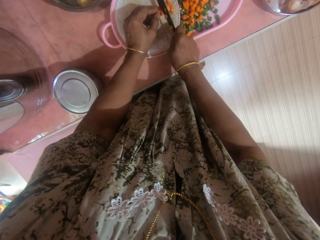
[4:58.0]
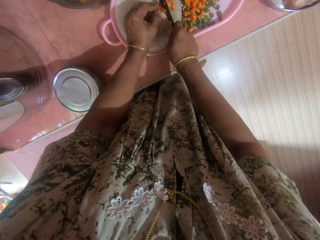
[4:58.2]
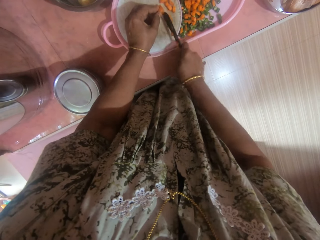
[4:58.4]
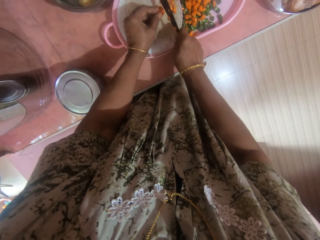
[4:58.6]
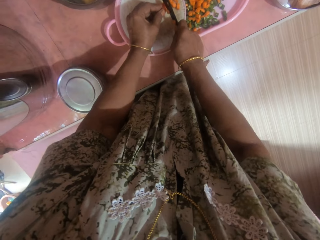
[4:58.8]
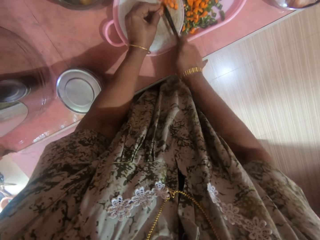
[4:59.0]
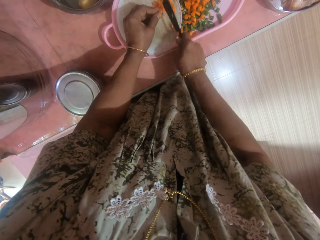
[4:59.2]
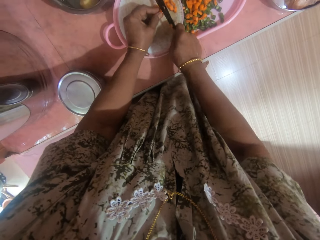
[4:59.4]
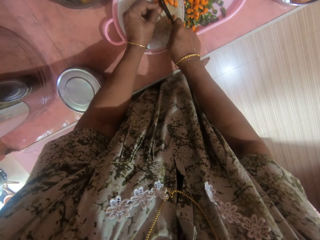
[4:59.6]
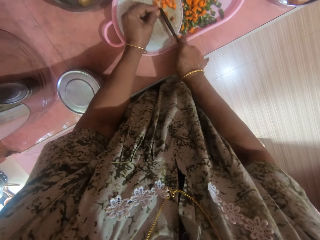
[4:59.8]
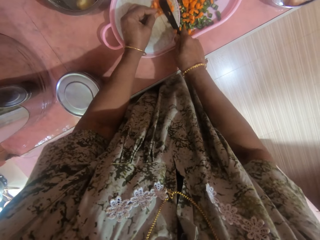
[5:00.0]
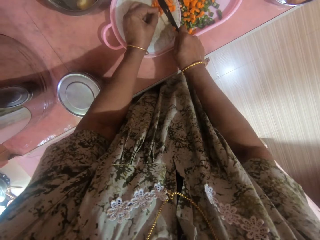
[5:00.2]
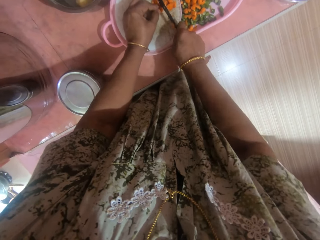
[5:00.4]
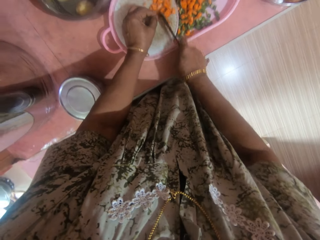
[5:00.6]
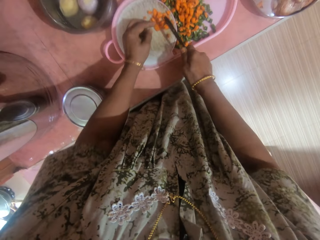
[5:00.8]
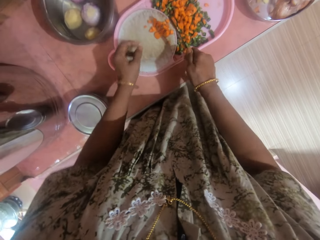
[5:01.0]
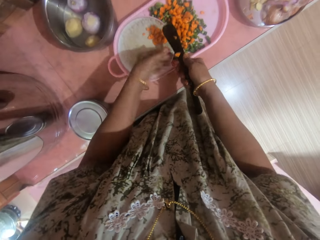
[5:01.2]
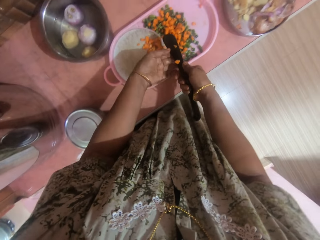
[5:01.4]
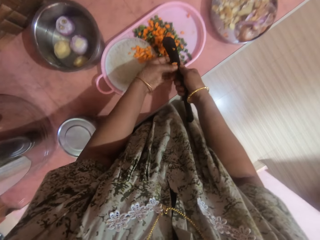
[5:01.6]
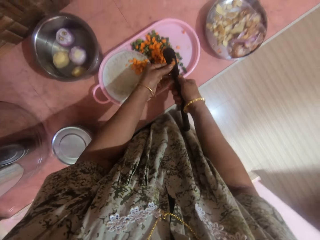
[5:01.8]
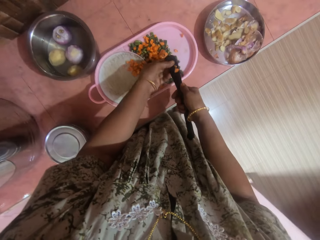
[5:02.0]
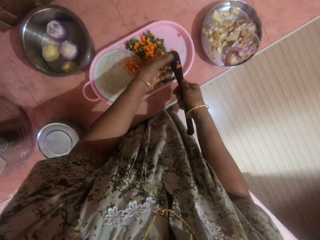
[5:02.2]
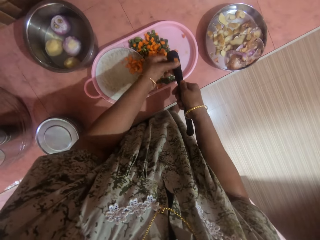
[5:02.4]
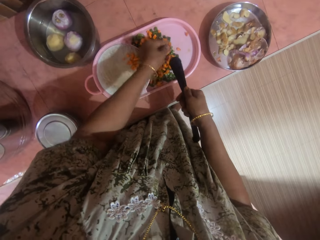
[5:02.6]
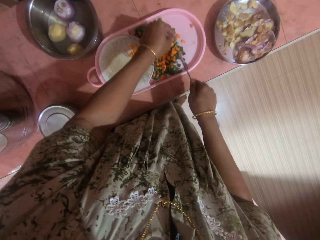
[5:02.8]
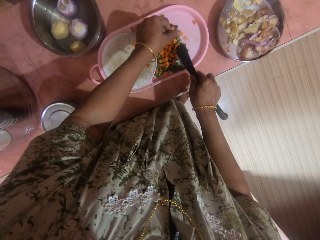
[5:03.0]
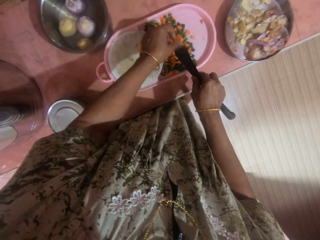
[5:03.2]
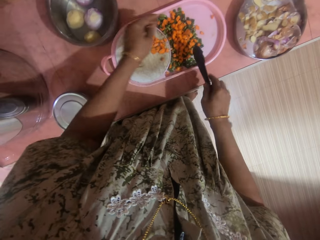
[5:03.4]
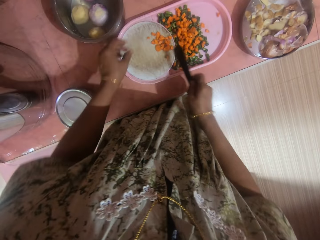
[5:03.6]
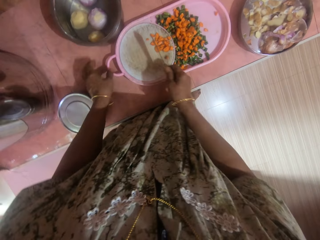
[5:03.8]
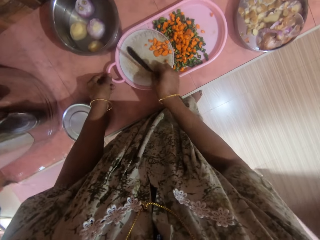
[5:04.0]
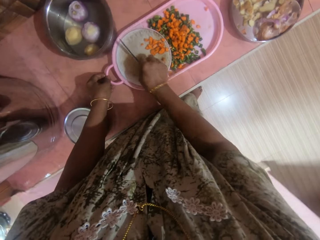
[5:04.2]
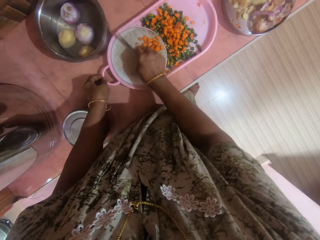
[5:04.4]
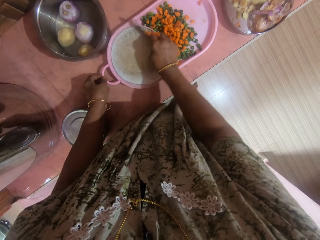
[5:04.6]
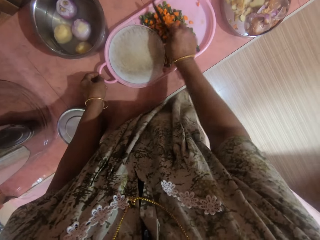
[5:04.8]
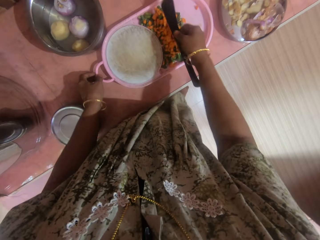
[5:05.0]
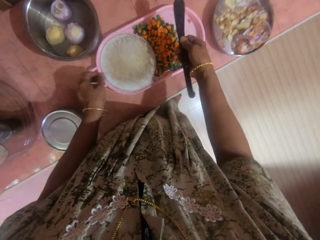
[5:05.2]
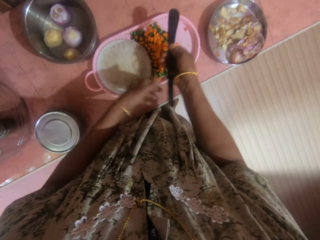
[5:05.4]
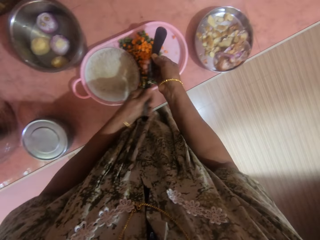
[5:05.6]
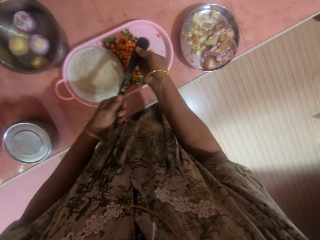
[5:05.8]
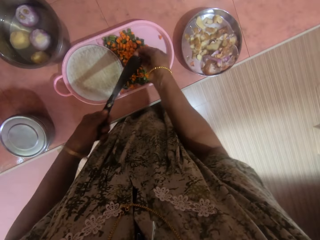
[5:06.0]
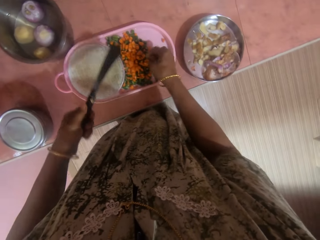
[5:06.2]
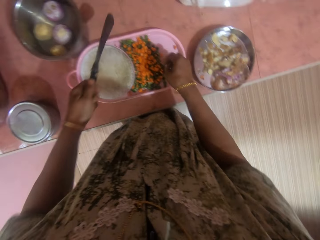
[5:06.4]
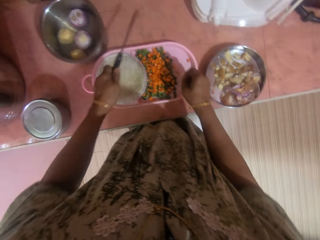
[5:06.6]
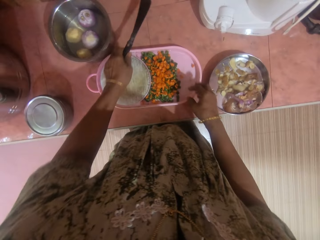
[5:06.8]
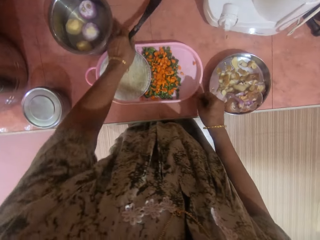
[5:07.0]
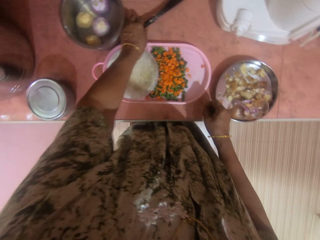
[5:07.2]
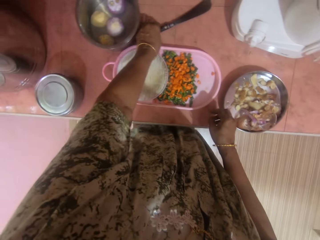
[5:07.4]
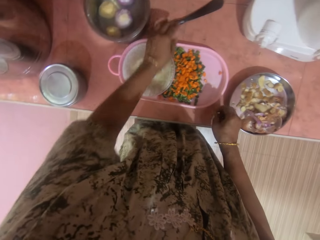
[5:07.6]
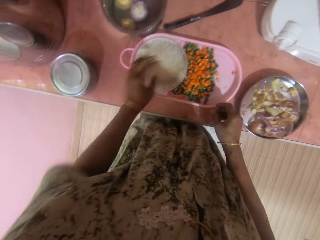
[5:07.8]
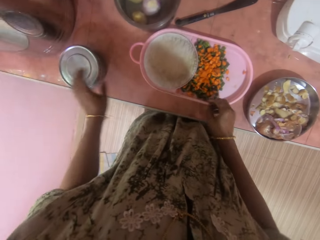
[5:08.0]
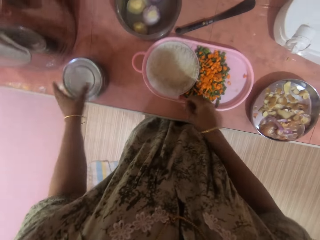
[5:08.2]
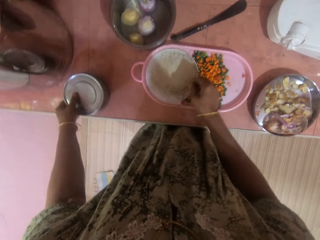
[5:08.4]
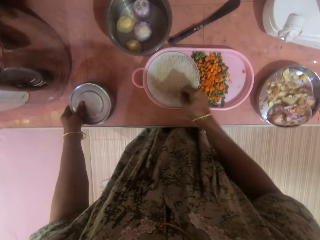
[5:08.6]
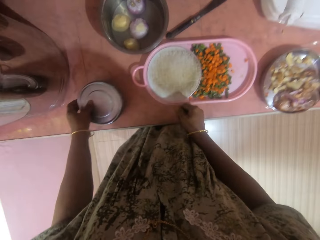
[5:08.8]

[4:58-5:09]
The camera wearer wipes the knife with her hand. She pushes the carrot with the knife in the tray. She wipes the knife with her hand. She drops the knife on the table.

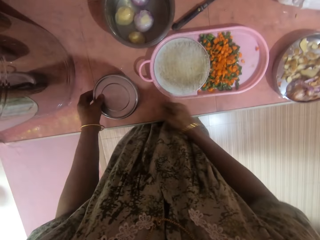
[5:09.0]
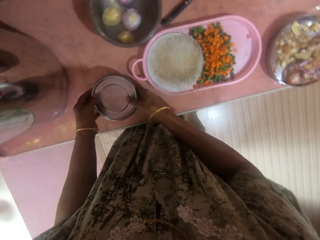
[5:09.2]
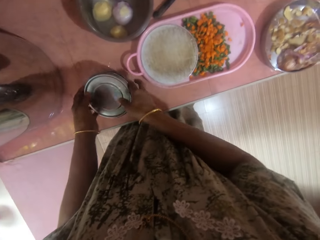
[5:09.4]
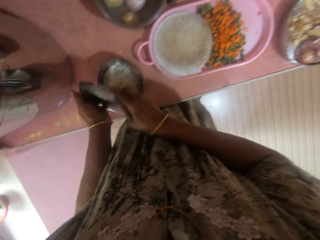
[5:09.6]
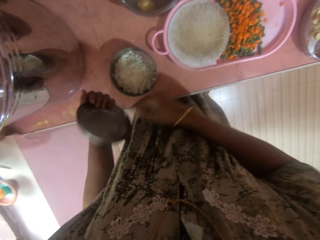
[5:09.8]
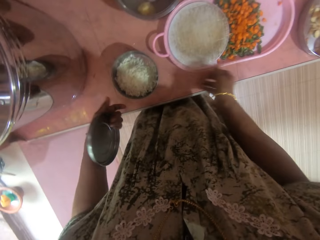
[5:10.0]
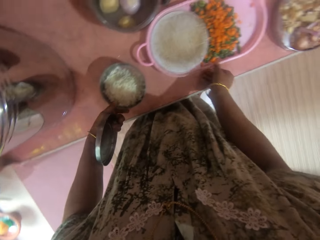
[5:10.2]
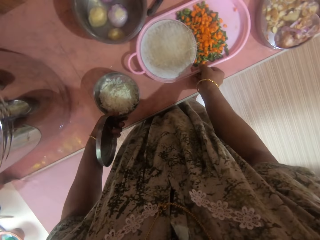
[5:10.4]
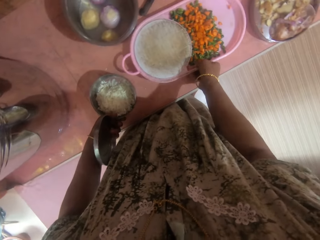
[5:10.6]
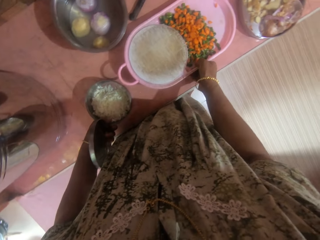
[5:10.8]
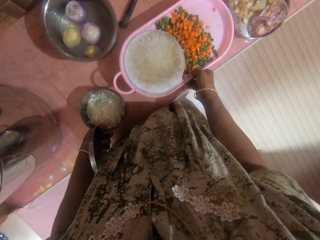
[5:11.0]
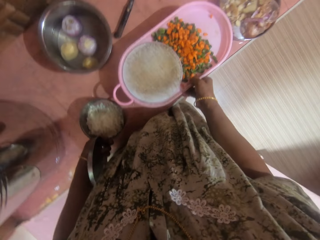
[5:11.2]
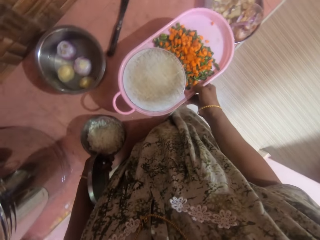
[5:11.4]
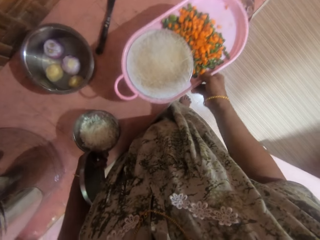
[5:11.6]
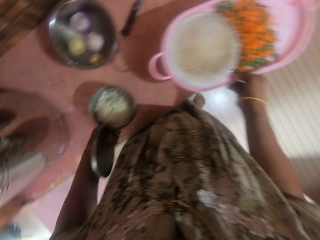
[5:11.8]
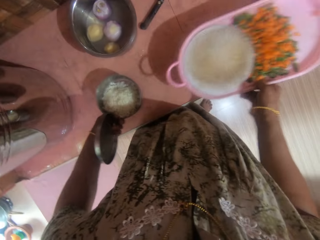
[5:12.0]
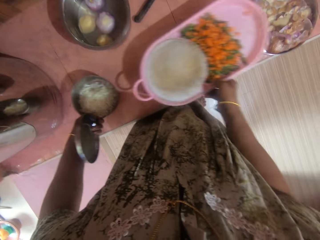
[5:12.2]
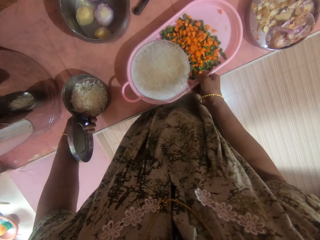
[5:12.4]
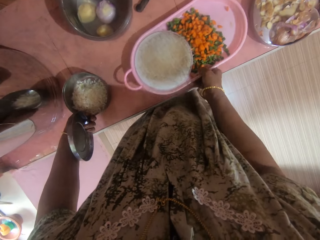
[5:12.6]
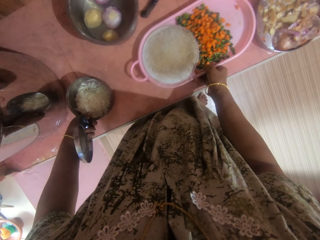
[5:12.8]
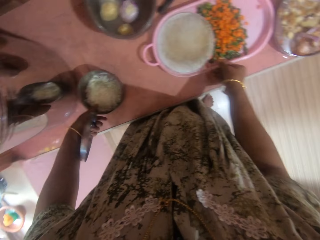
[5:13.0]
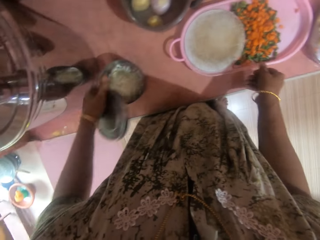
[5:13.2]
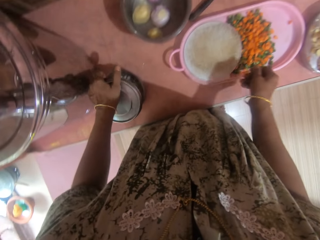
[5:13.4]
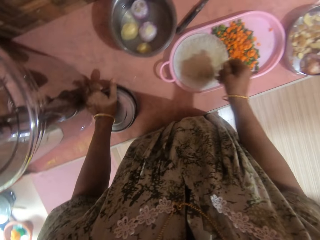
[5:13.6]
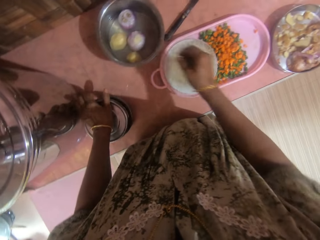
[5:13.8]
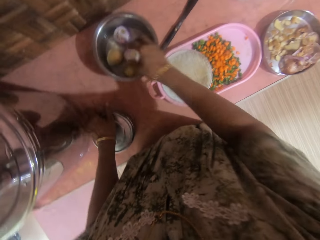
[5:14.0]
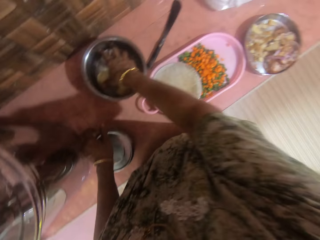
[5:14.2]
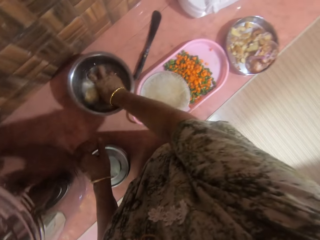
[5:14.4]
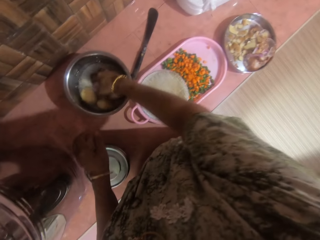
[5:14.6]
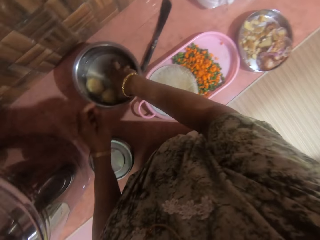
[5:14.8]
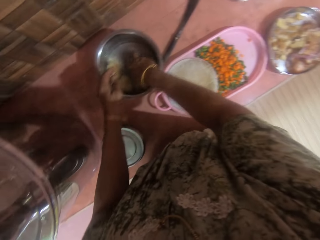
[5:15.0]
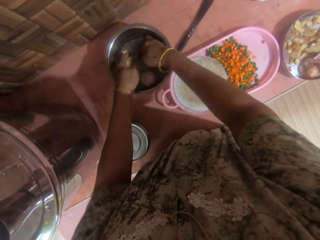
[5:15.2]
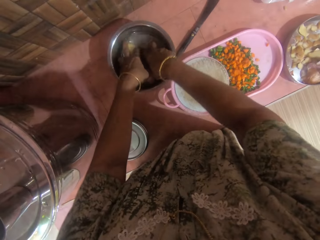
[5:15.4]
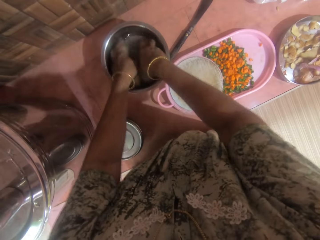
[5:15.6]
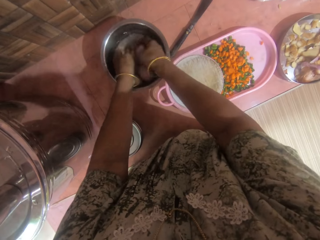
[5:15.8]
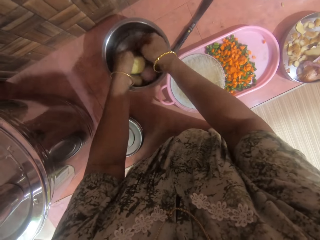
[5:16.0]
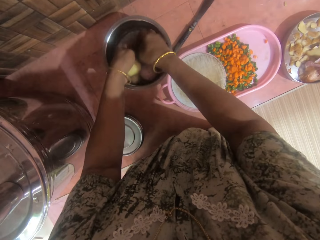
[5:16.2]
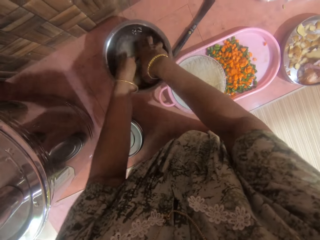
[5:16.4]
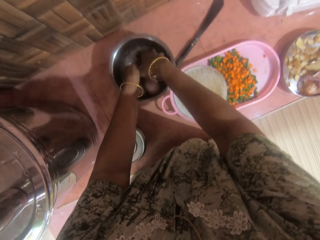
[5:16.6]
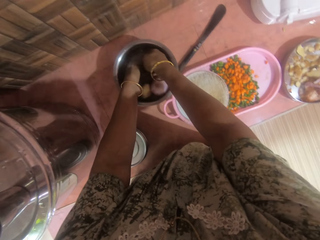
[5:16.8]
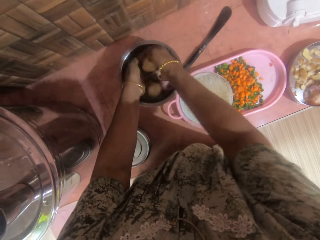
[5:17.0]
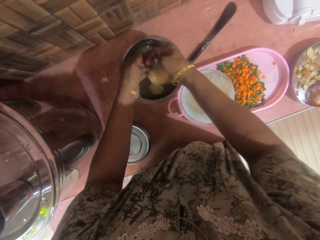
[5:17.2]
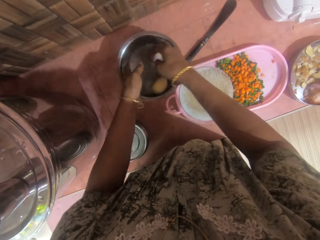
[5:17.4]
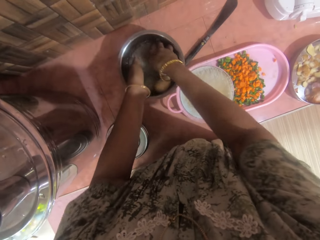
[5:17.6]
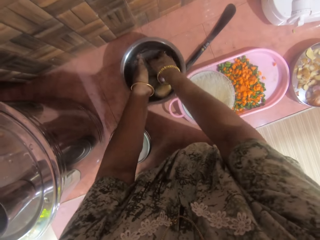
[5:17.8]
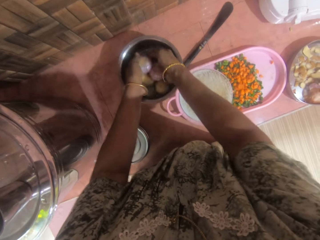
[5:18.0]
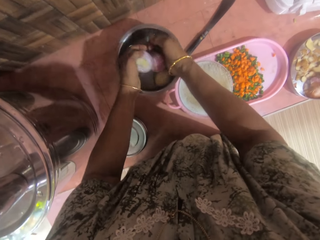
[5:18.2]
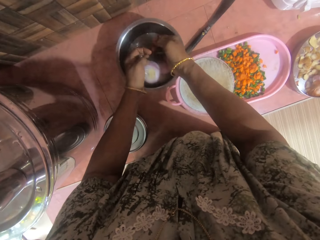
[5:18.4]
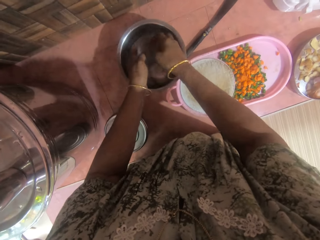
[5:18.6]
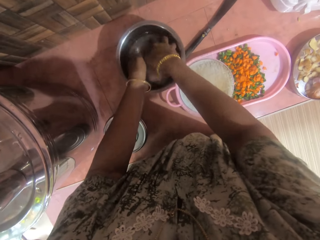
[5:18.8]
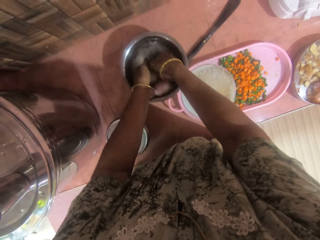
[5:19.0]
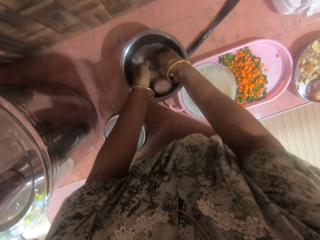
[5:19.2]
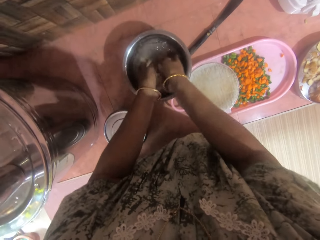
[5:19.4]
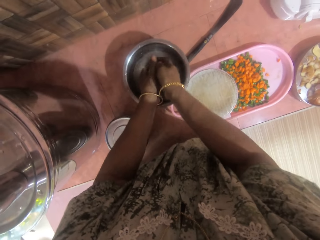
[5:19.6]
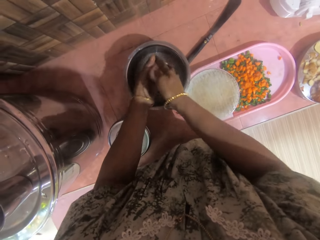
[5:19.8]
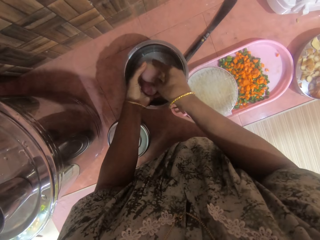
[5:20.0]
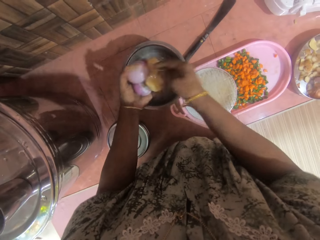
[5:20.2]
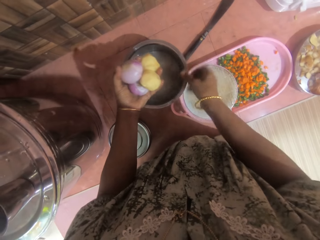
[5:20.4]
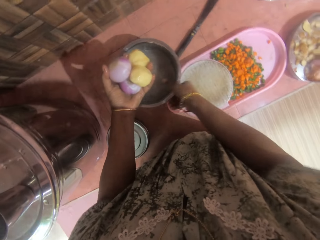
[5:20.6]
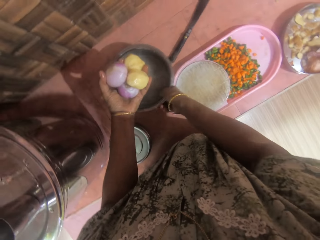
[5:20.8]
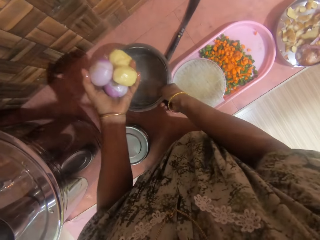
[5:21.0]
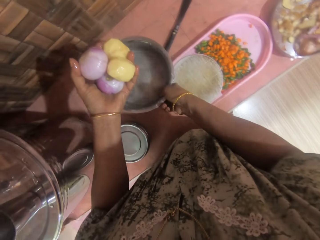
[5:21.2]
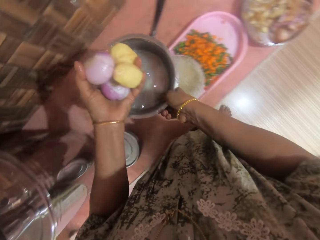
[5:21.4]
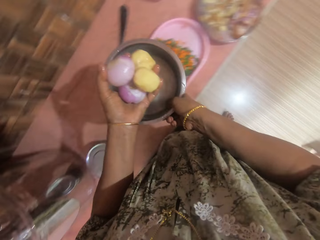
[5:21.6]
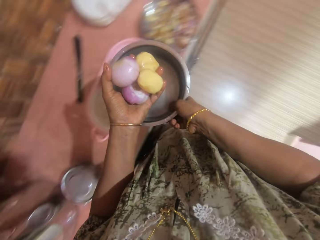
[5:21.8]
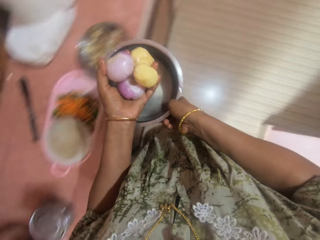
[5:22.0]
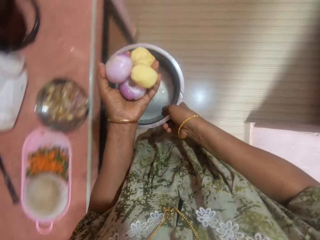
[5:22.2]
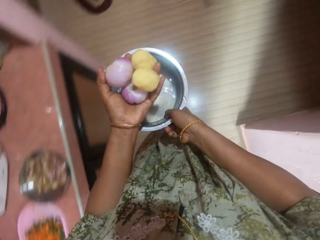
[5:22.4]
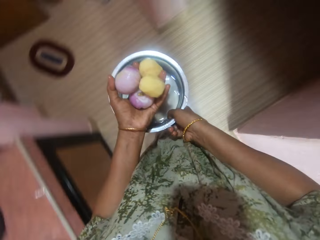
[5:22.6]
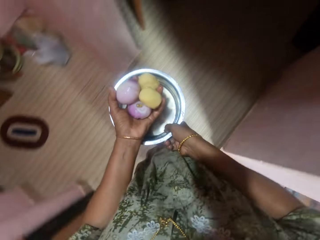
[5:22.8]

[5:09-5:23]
The camera wearer moves a plate on the table and opens the plate. They pick up a tray, carry the tray from the table, and return the tray to the table. They cover the plate with a lid. They wash onions and potatoes inside a bowl of water. They hold a potato and take away the onions and potatoes from the bowl. They carry the bowl of water. They hold a cooking pot of water.
